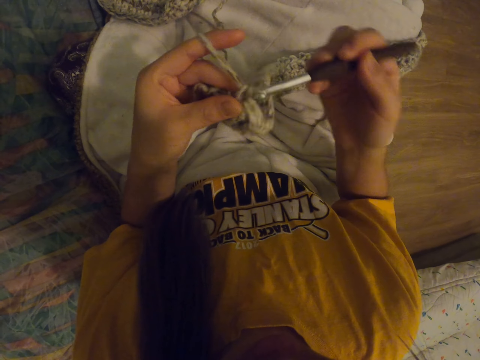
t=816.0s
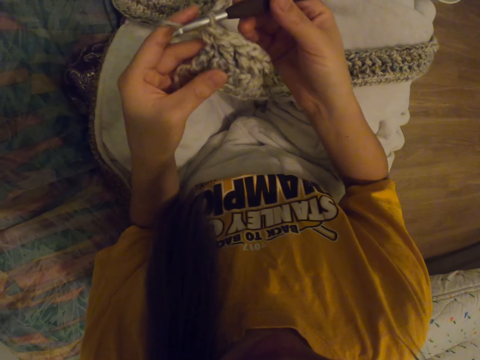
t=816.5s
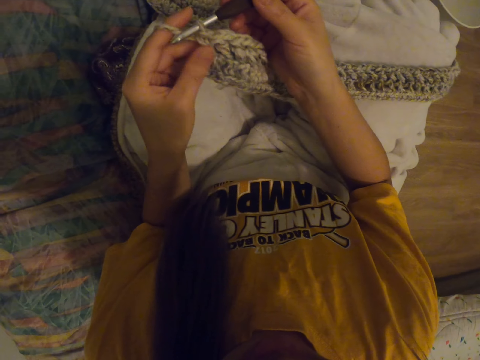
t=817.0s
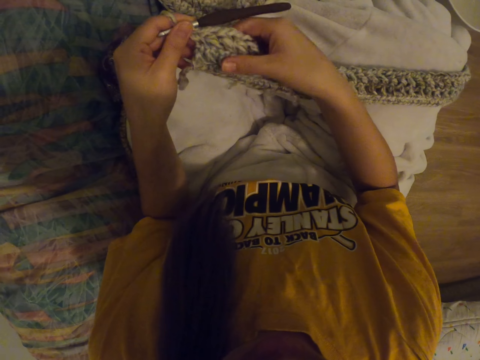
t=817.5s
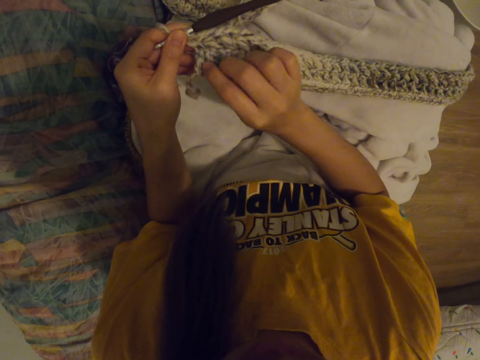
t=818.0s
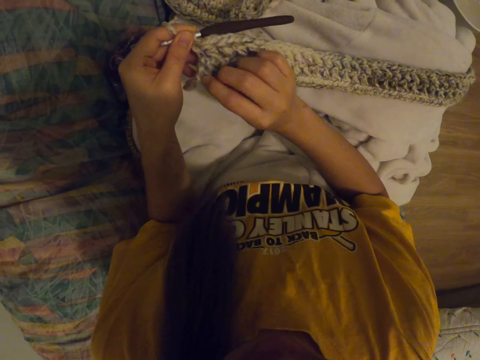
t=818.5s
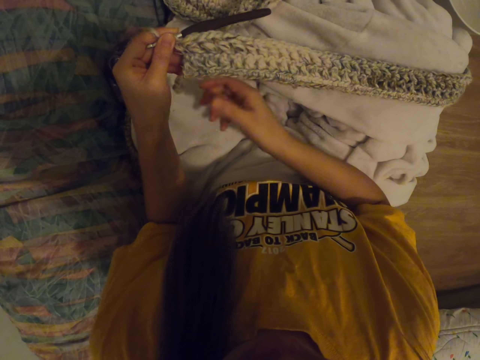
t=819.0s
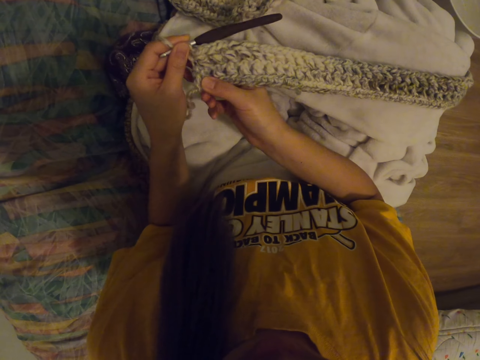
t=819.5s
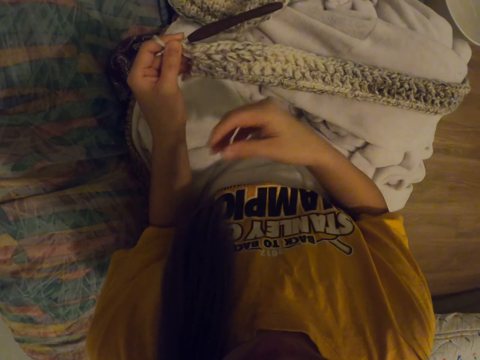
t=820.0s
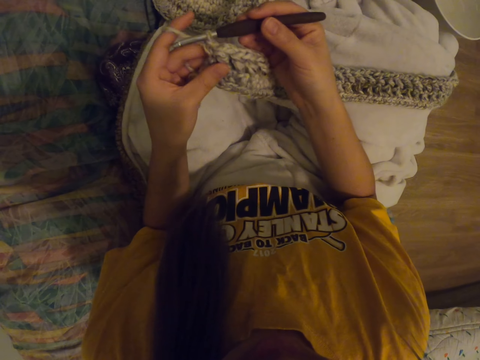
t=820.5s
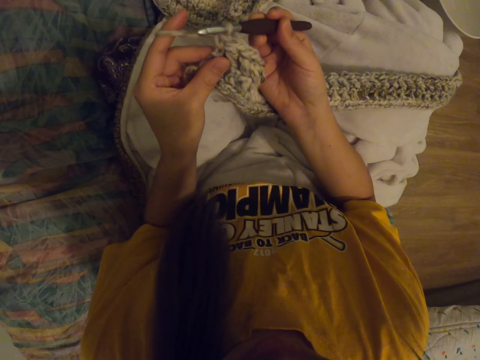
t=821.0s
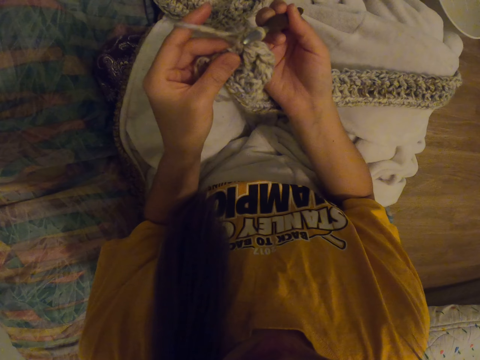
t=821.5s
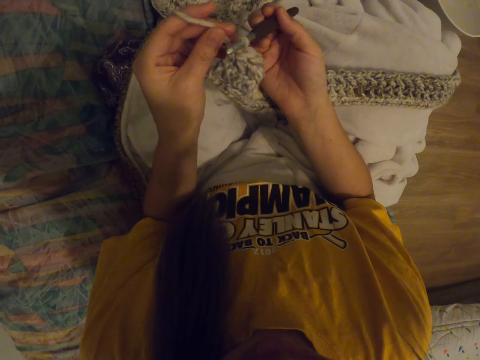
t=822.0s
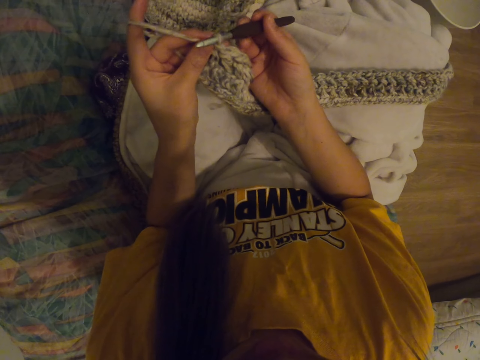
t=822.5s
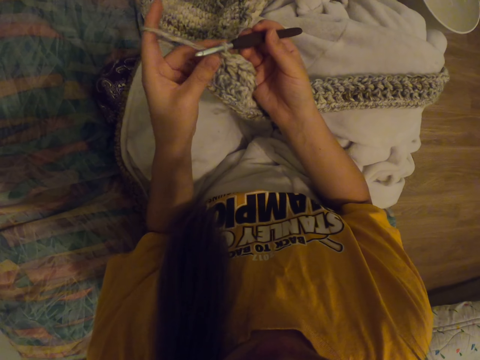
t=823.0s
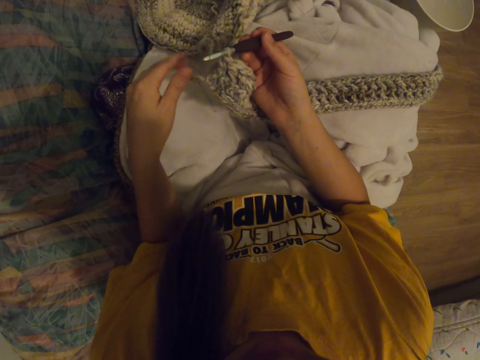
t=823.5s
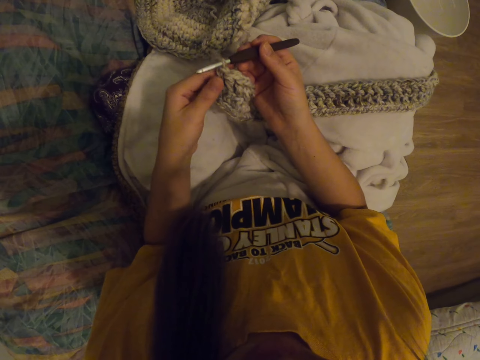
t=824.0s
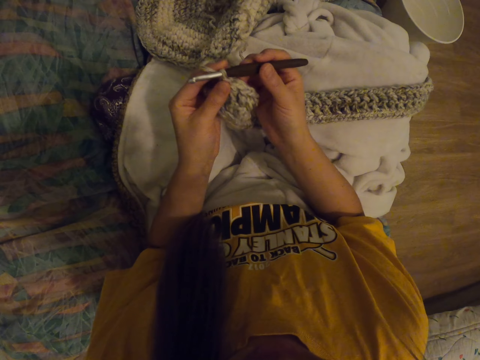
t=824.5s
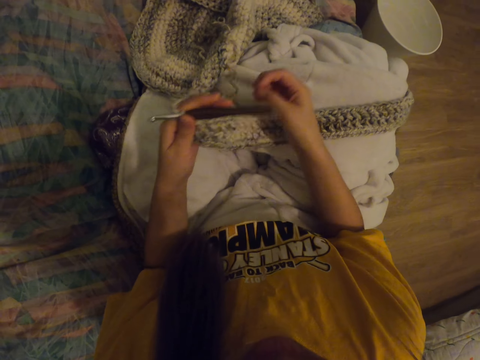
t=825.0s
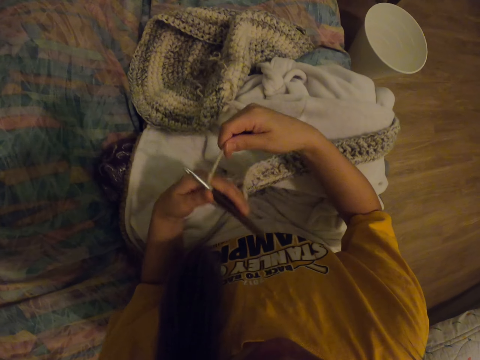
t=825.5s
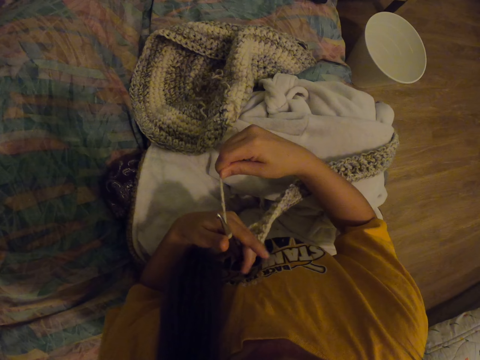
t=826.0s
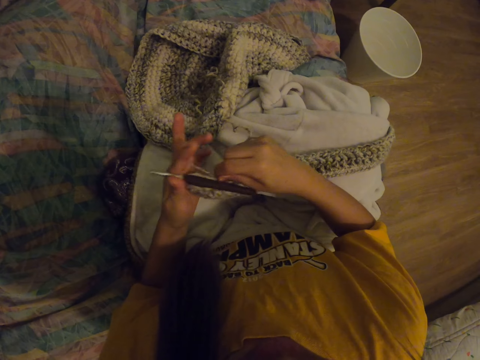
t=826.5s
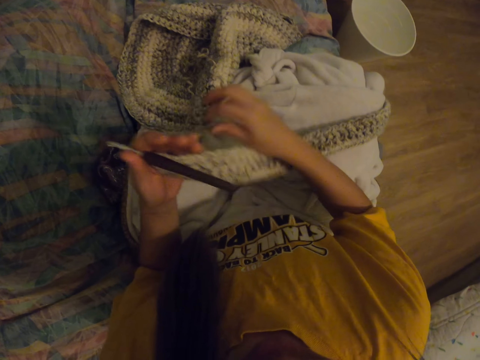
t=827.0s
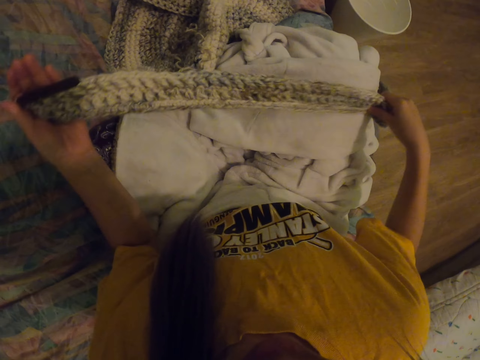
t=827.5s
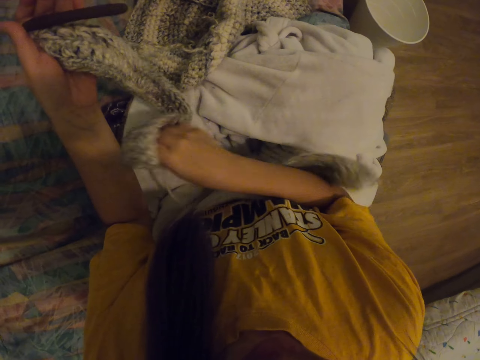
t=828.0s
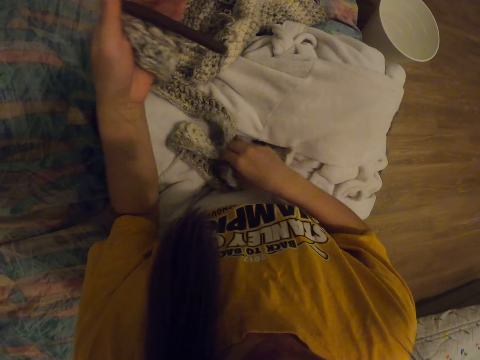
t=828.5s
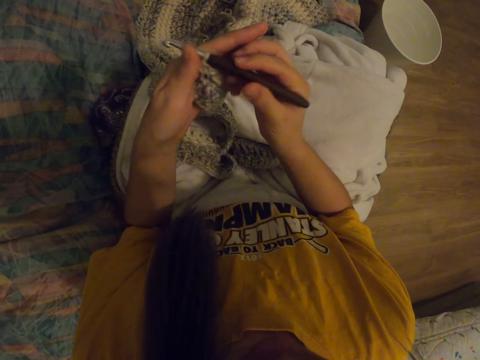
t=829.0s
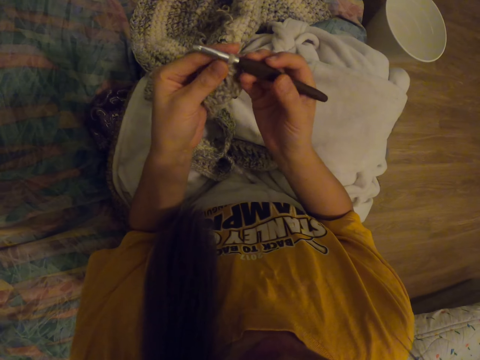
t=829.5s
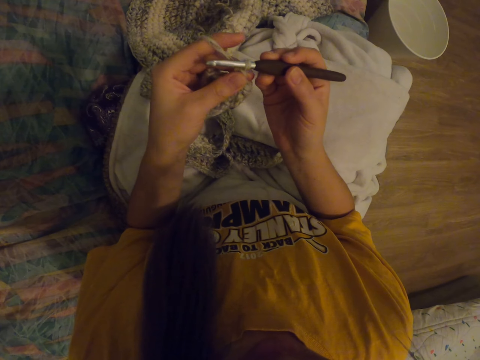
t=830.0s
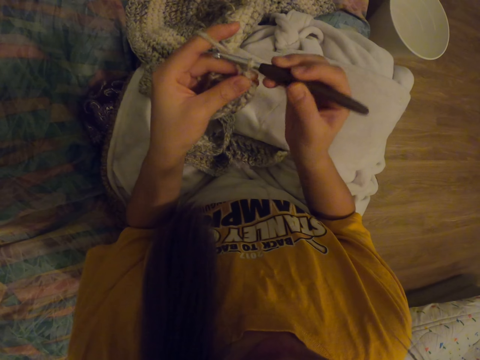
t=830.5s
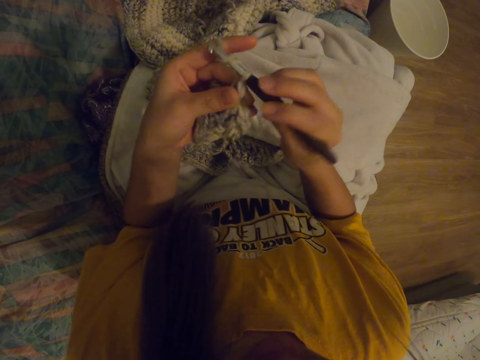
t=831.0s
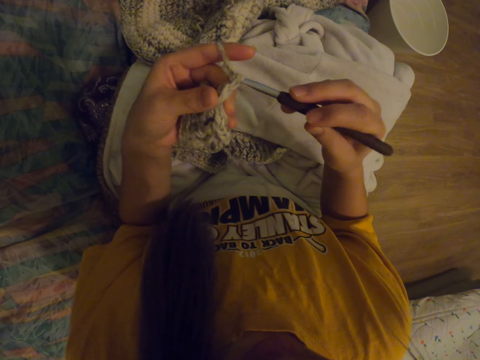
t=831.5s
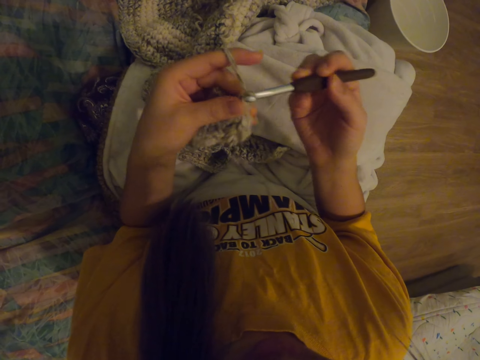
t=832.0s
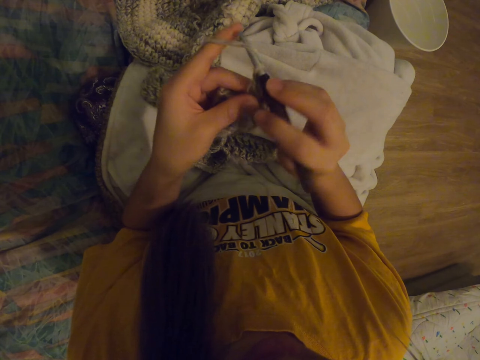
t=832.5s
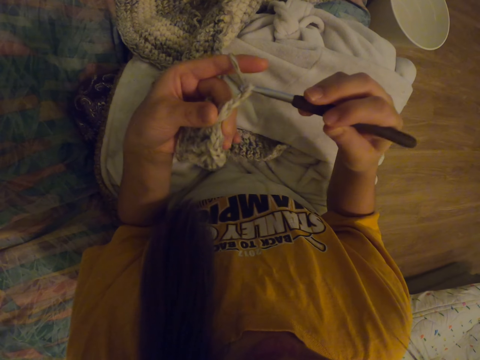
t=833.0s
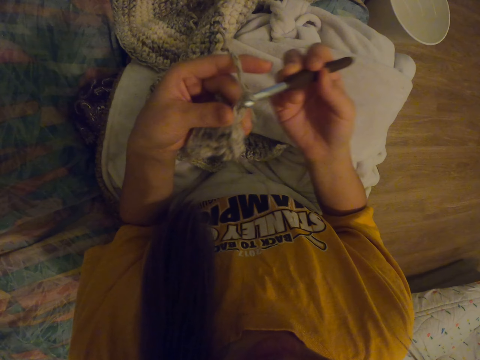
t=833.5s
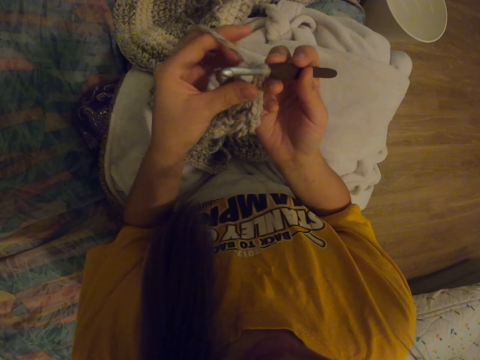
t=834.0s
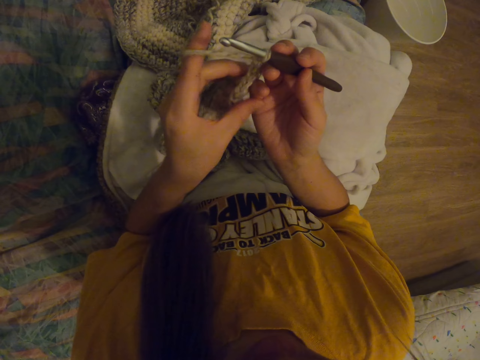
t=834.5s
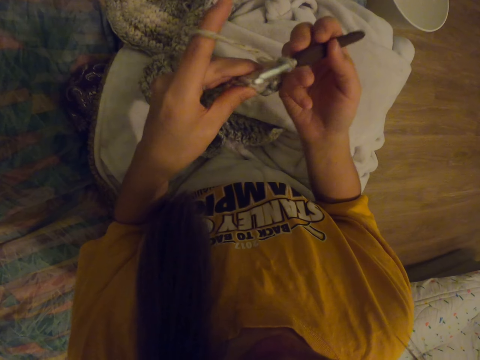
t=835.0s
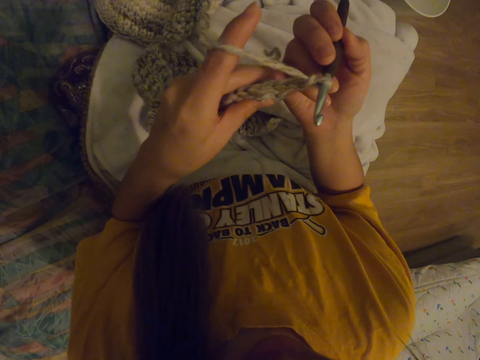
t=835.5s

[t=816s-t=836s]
The camera wearer adjusts the scarf crocheting. They adjust the crochet thread. They adjust the scarf crocheting. They start to crochet.

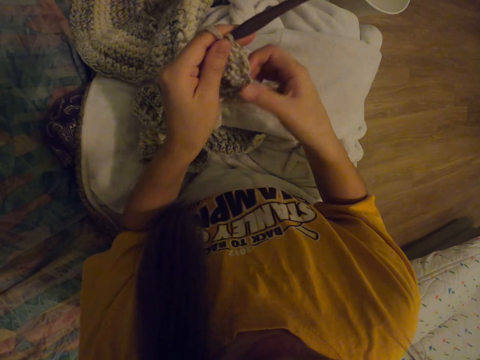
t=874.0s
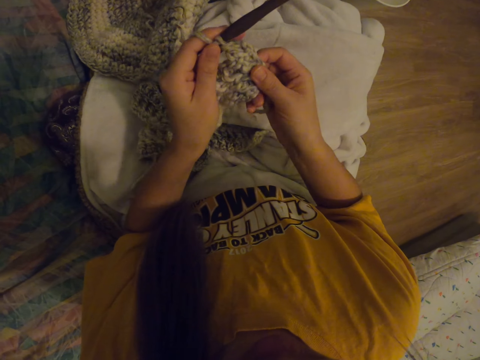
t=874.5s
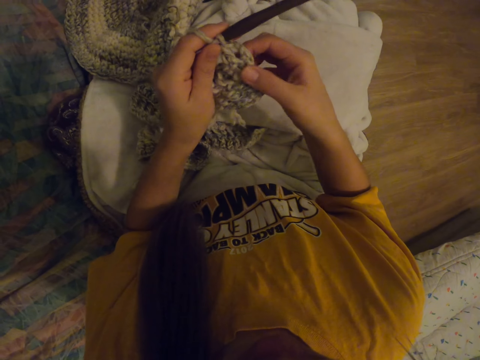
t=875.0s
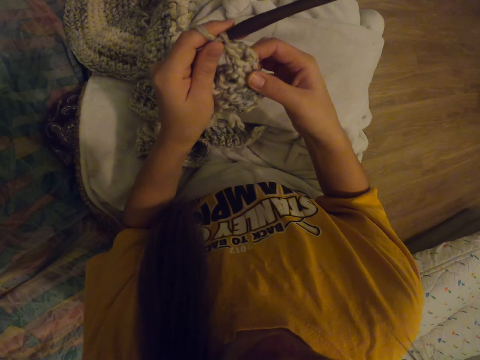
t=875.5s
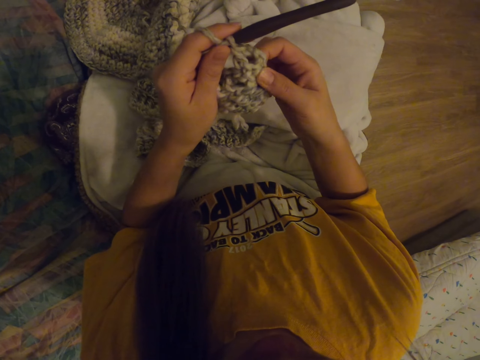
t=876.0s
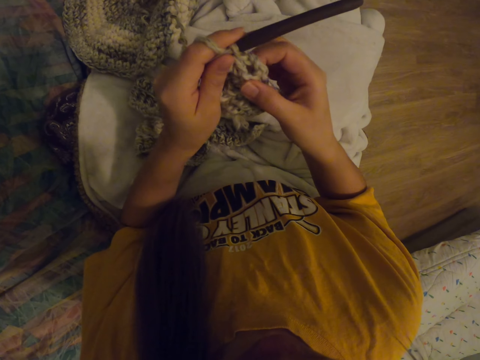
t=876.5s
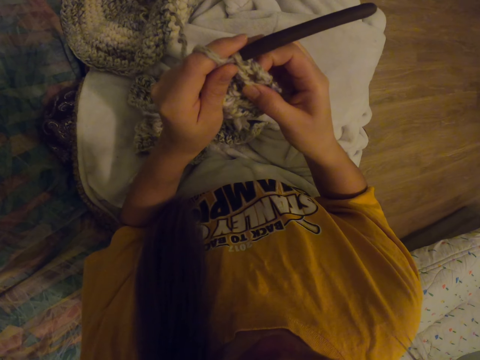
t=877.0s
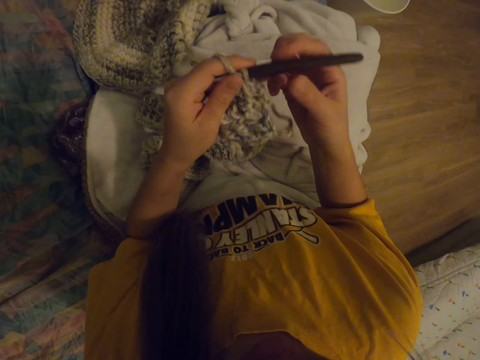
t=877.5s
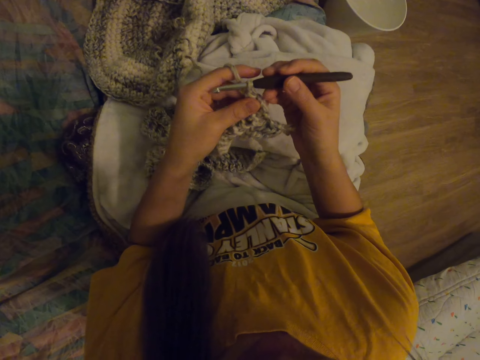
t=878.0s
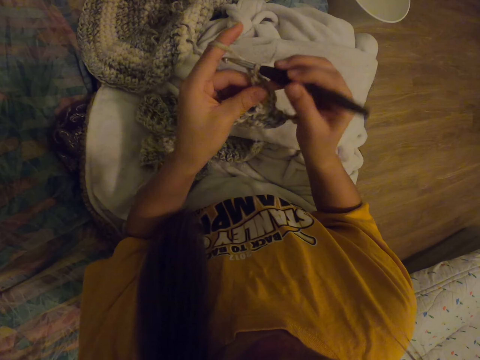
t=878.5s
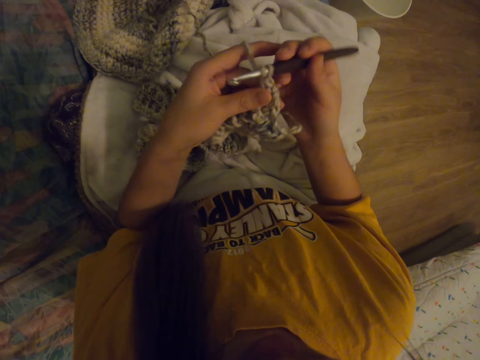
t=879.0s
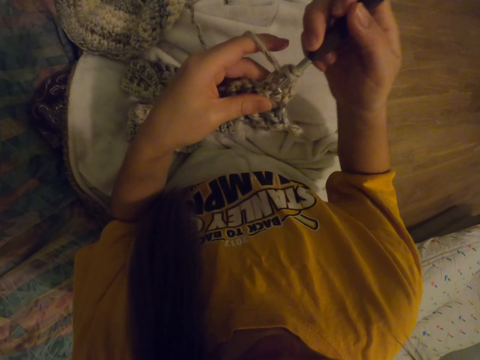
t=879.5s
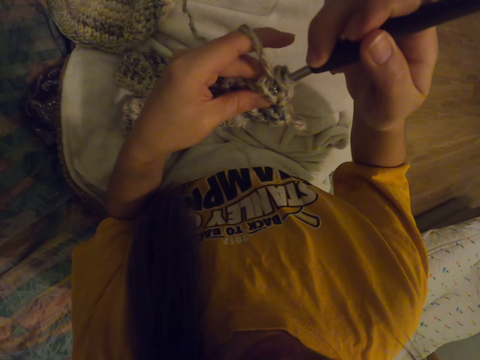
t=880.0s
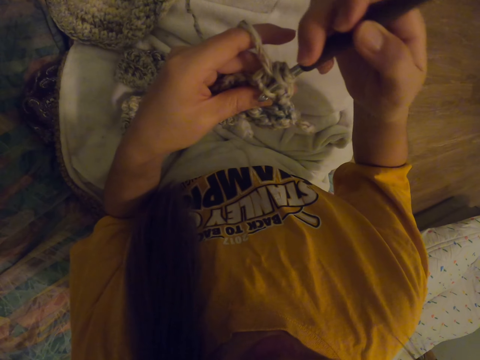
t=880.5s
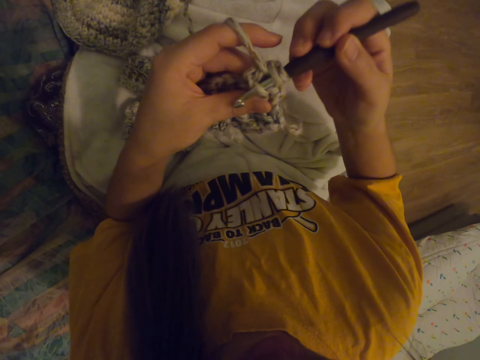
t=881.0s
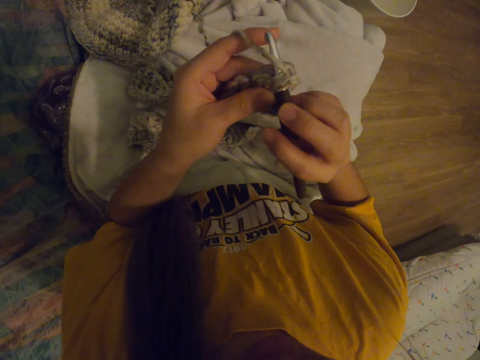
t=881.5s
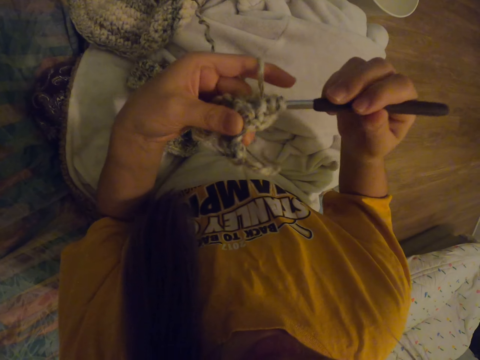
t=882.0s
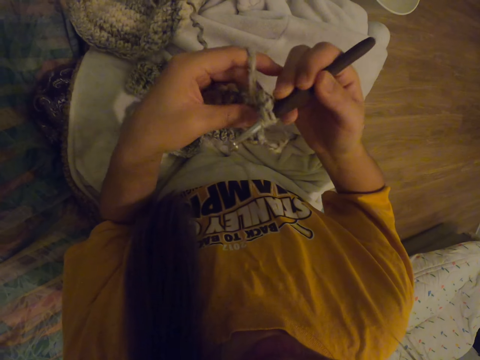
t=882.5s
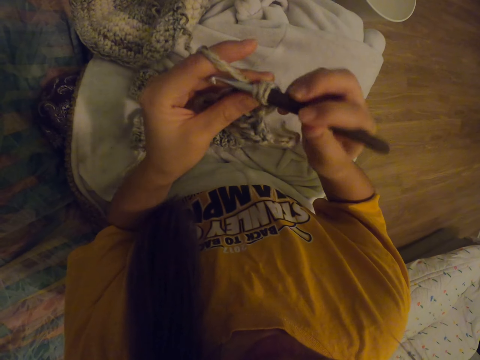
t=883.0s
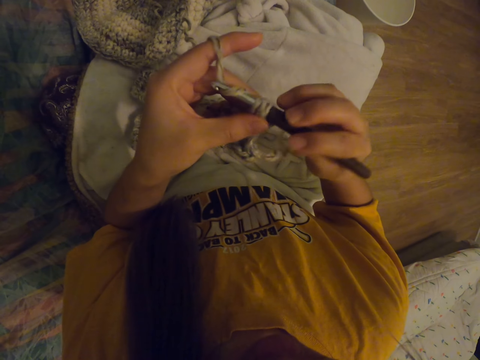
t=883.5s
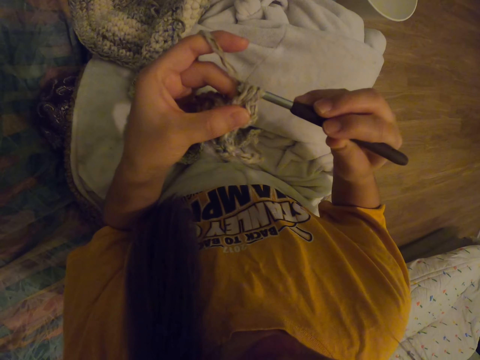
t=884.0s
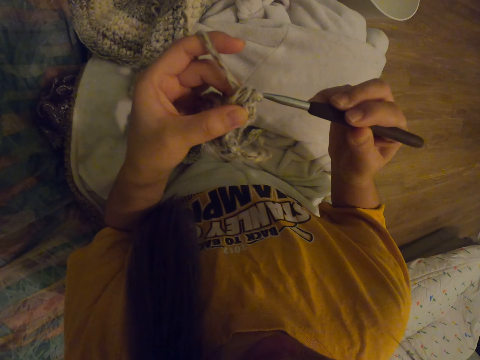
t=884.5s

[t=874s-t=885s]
The camera wearer adjusts the scarf crocheting. They start to crochet.
